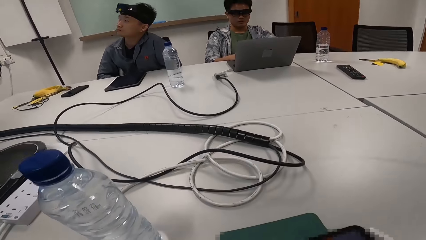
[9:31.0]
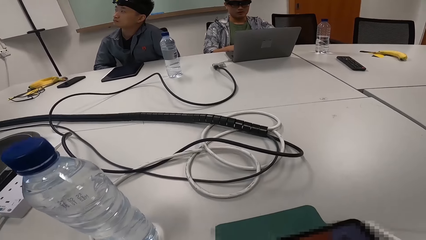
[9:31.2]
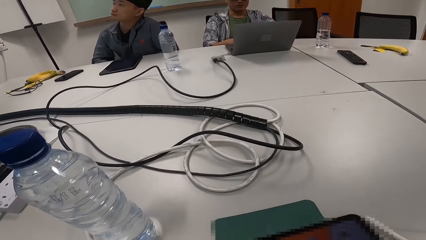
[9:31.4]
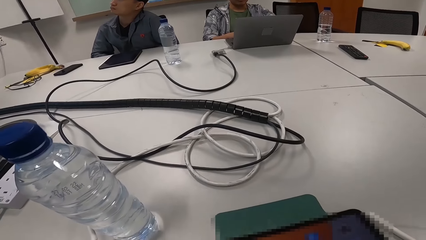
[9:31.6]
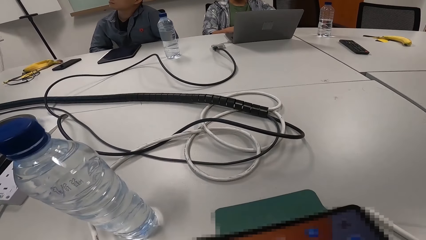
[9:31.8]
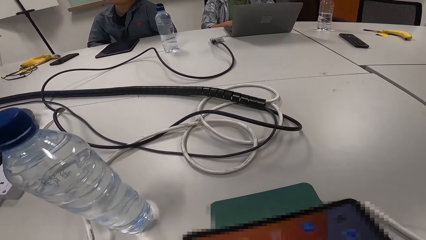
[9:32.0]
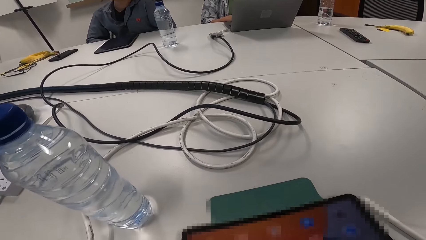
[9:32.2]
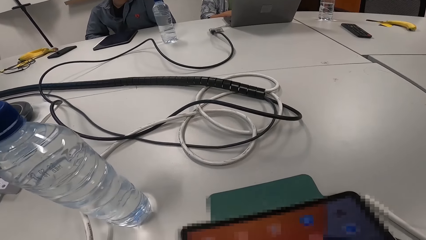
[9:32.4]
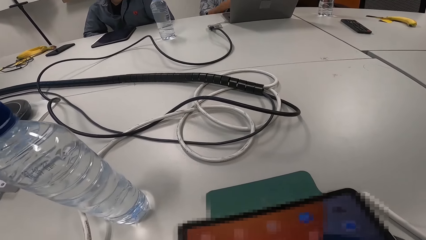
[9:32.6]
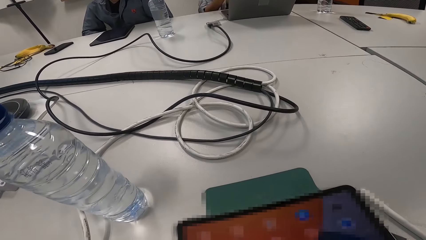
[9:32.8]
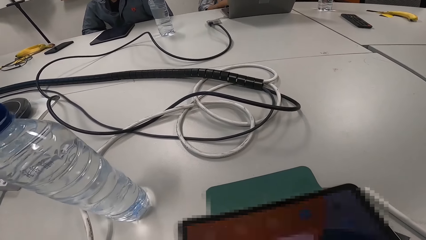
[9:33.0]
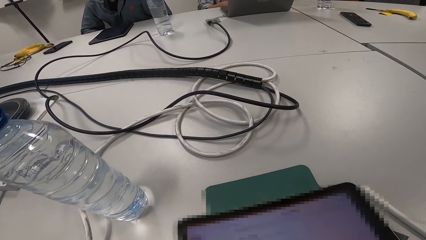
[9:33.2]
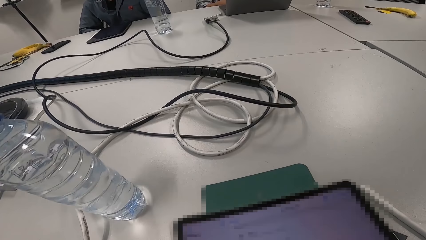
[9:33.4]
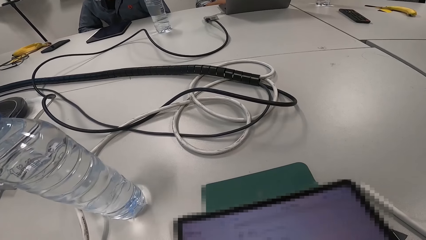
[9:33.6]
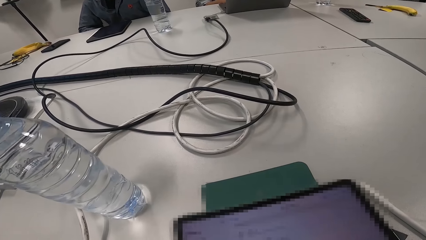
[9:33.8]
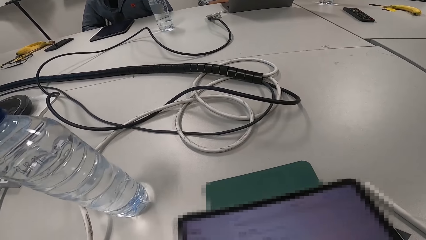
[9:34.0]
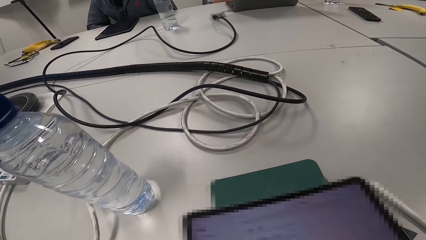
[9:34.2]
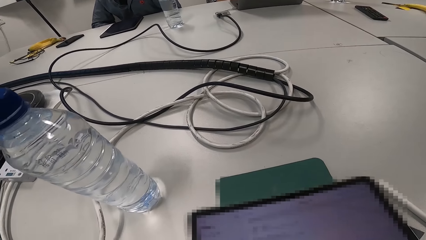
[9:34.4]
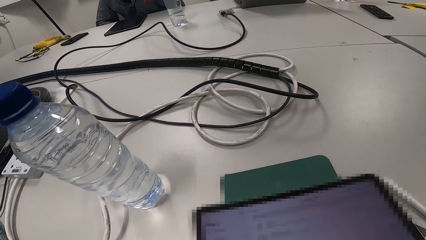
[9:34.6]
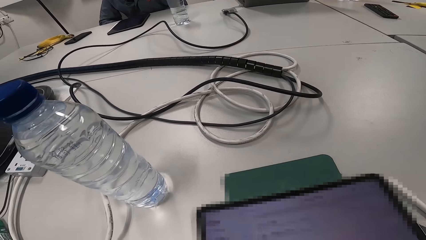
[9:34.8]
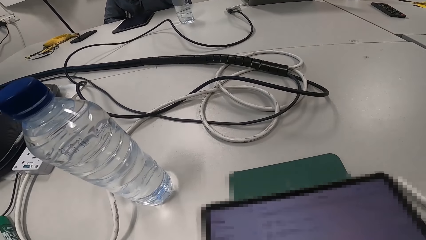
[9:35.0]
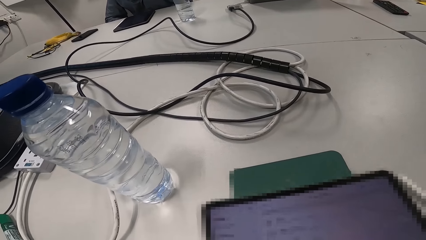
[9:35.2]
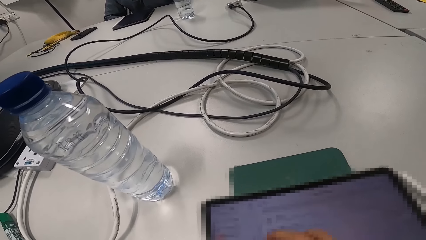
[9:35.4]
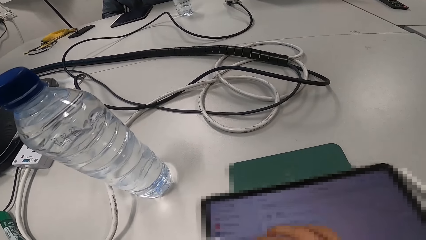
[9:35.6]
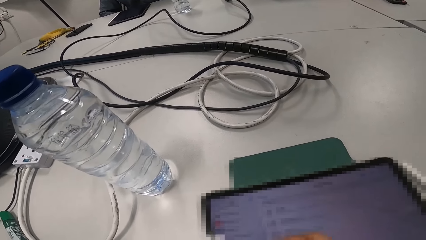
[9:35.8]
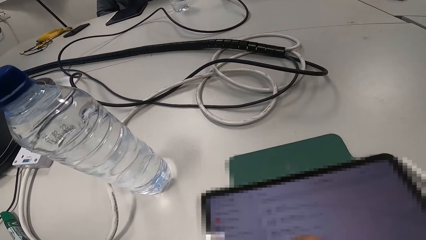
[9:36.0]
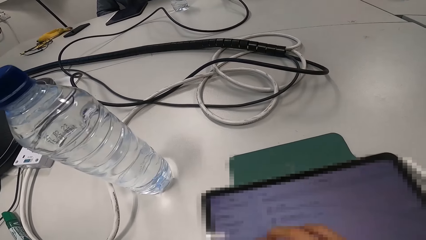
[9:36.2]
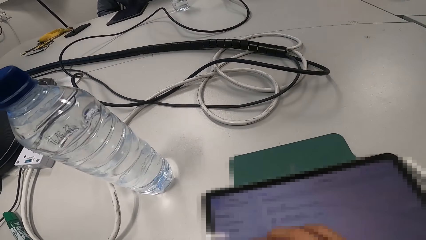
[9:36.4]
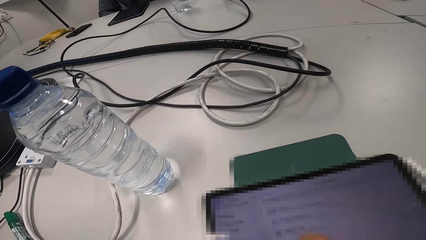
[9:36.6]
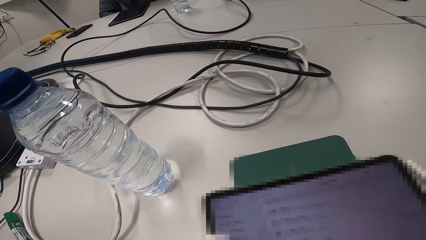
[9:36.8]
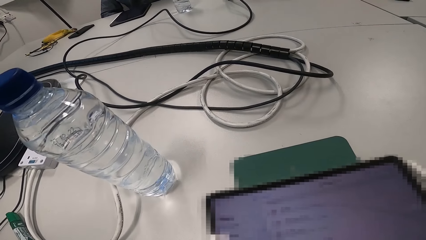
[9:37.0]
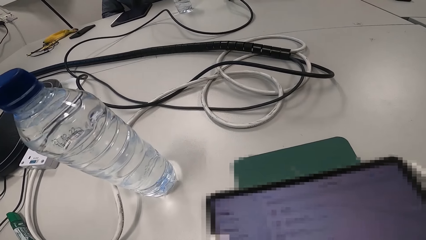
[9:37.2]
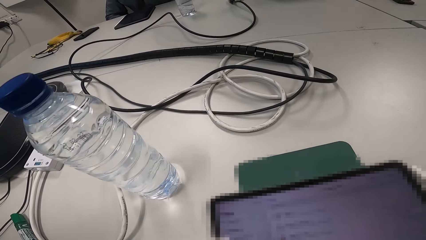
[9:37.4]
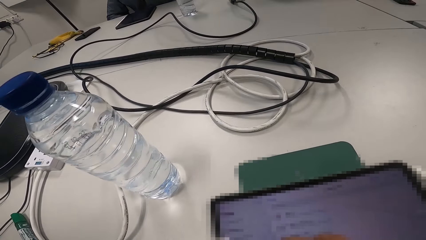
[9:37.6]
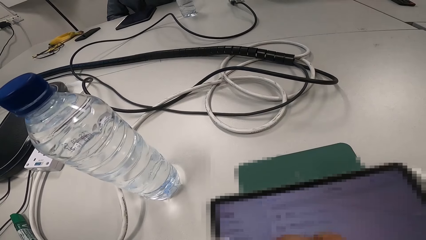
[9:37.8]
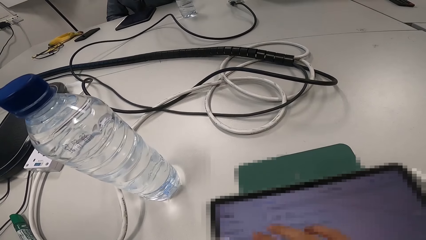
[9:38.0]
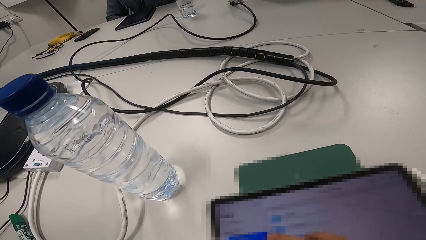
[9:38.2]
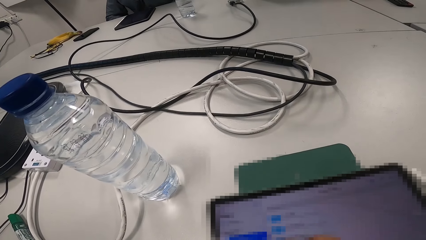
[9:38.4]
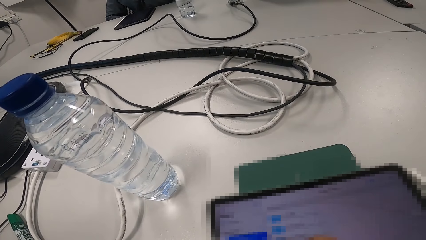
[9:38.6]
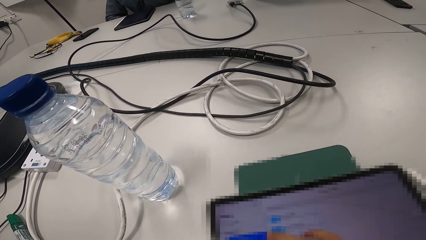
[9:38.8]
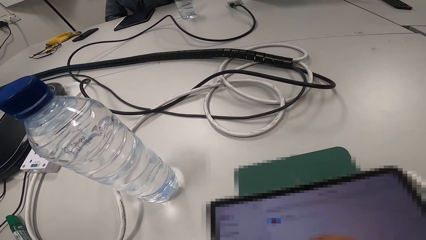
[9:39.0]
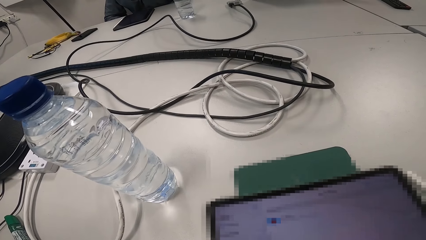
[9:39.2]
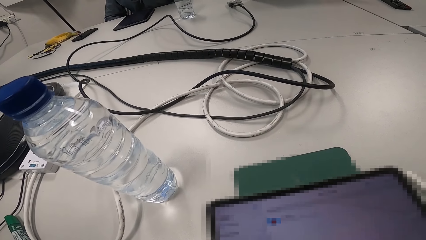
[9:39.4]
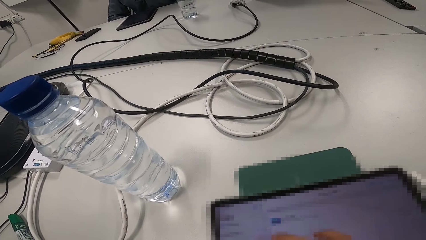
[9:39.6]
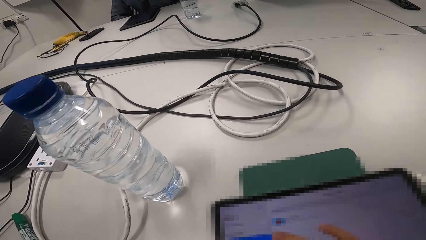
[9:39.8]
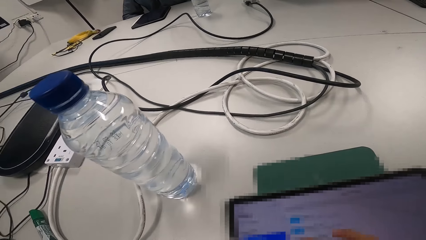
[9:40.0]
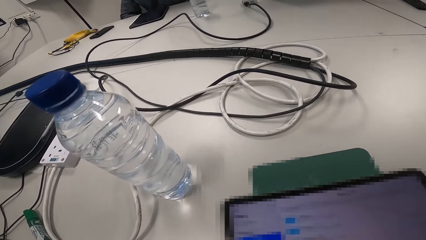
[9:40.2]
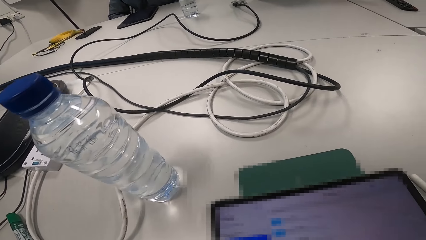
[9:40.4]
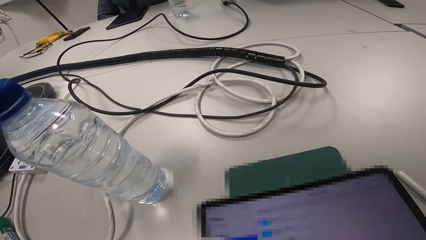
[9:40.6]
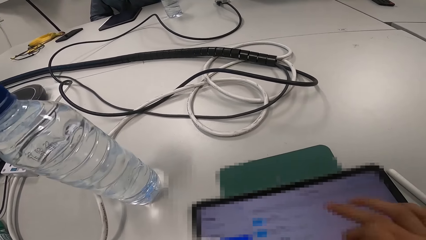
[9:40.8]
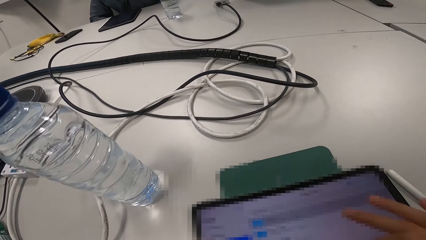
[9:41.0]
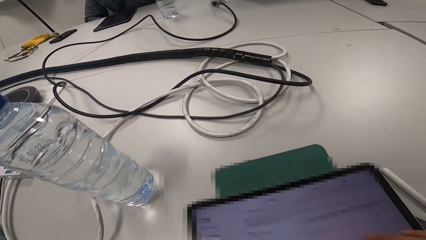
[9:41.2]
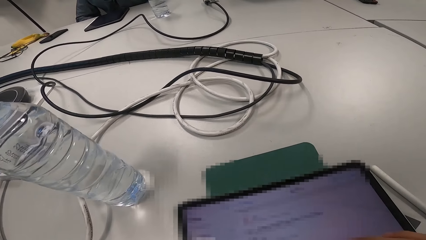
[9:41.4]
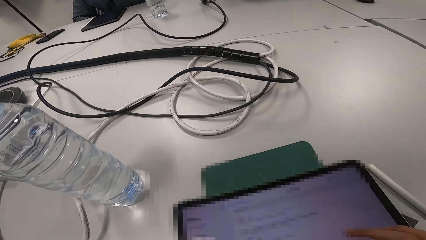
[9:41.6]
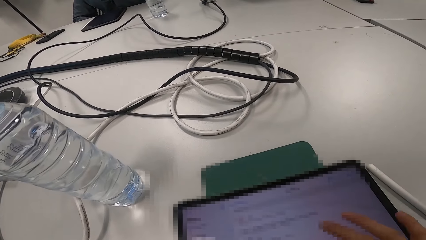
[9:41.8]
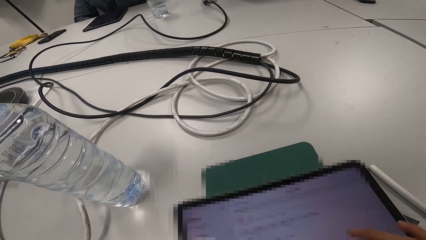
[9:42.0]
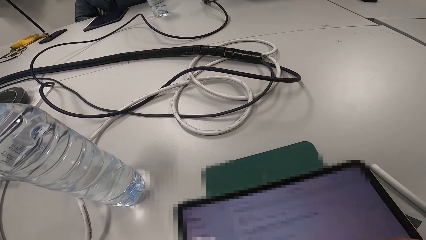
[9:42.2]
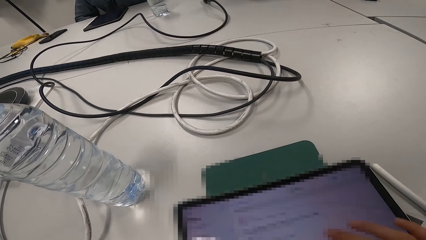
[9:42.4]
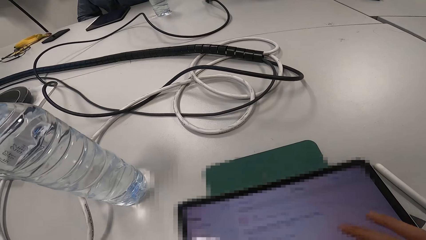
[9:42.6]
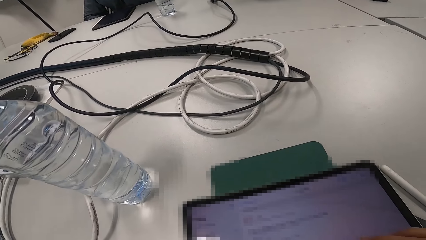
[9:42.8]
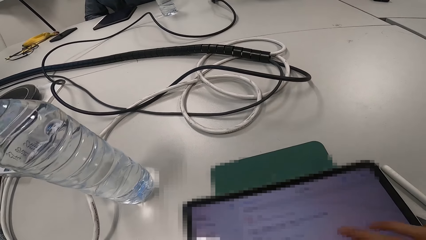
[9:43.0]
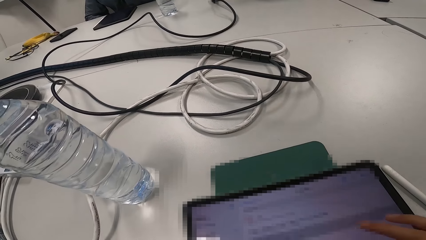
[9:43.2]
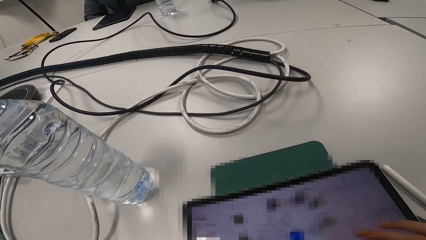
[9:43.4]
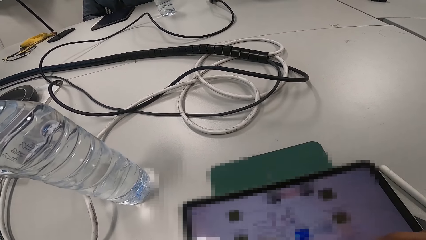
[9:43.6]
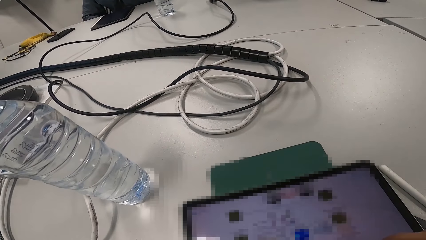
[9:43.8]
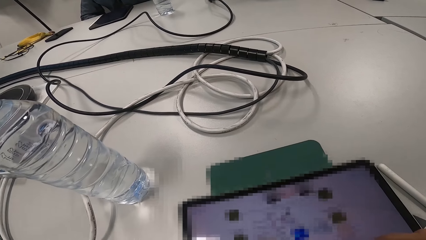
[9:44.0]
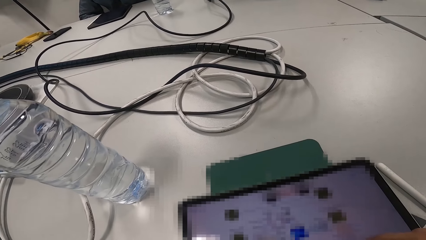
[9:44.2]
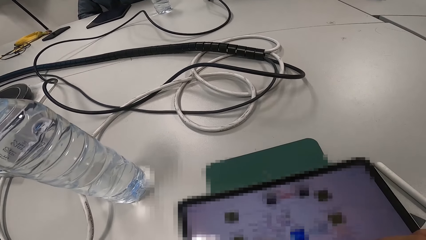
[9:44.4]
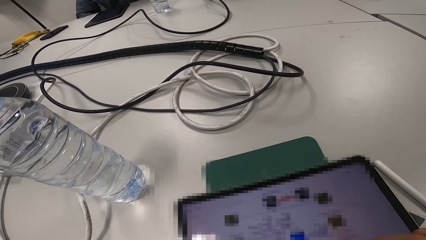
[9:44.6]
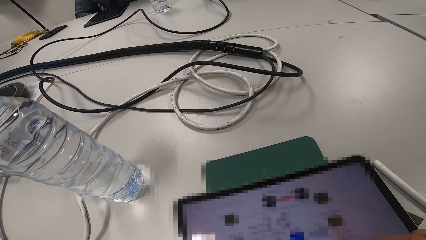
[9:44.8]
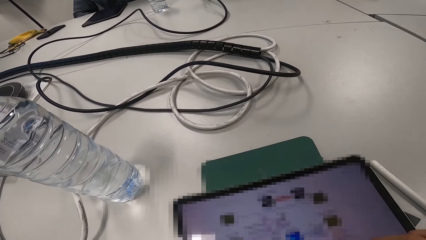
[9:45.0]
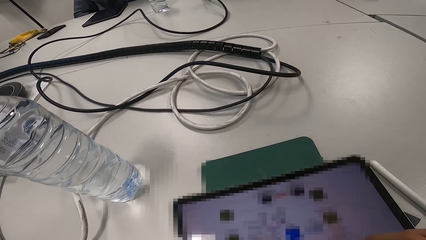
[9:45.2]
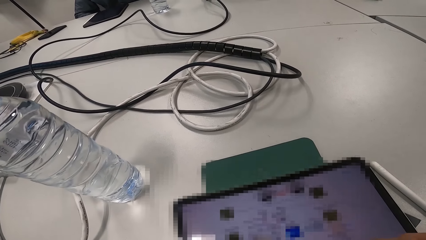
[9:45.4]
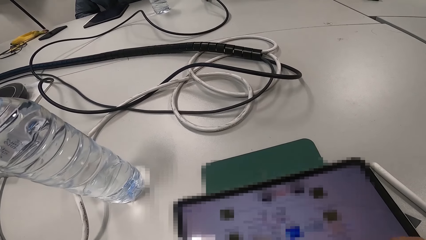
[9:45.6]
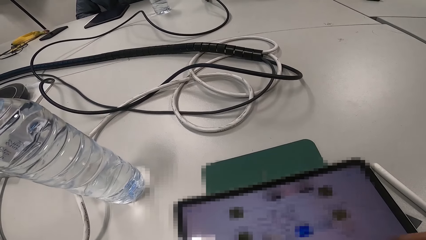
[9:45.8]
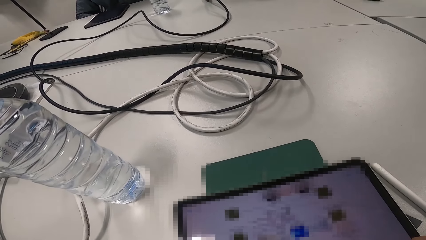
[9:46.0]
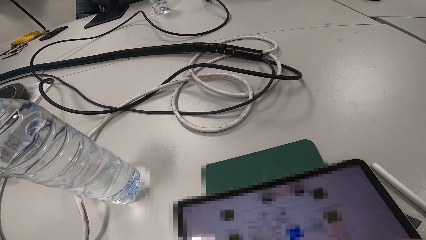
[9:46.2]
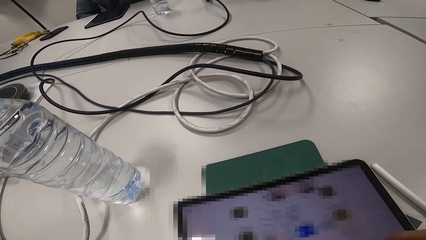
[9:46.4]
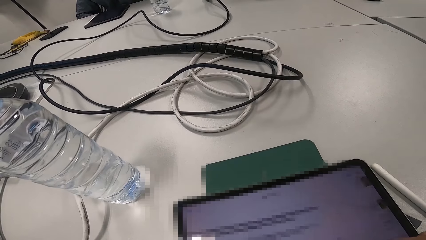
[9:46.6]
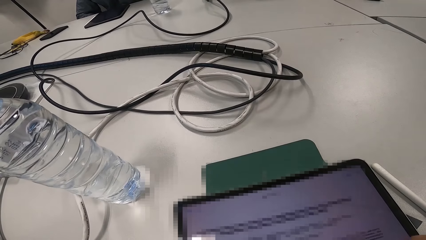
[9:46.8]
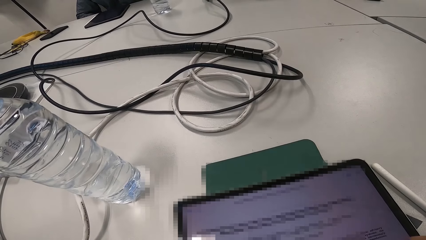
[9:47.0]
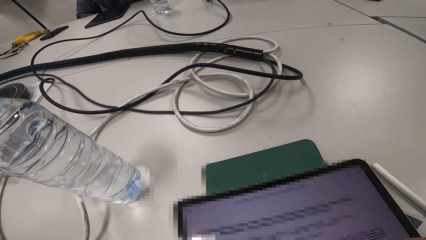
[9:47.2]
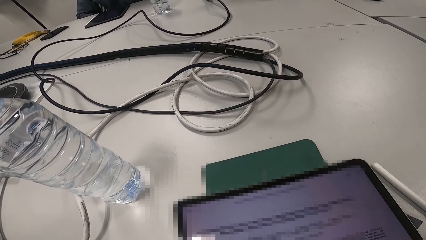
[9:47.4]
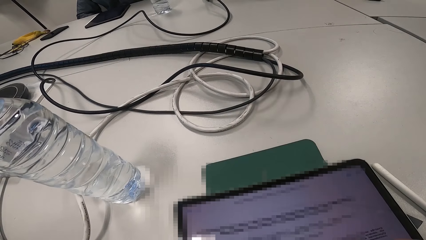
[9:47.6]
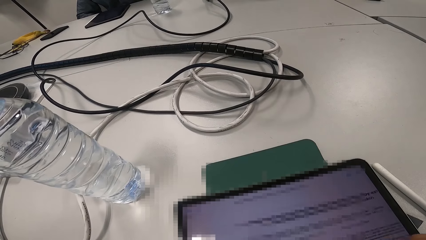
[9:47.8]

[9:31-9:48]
The camera wearer operates the tablet. A man reads something. Another man talks to two people and the camera wearer. The first man reads something. The camera wearer operates the tablet. The other man talks to one of them and the camera wearer.
